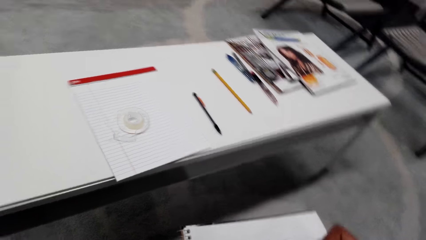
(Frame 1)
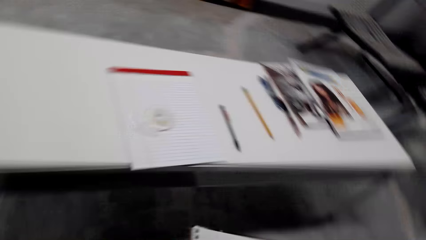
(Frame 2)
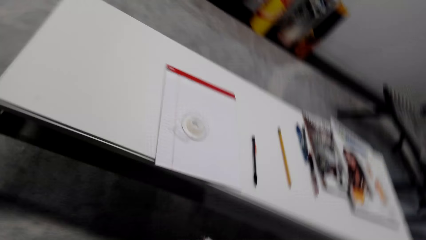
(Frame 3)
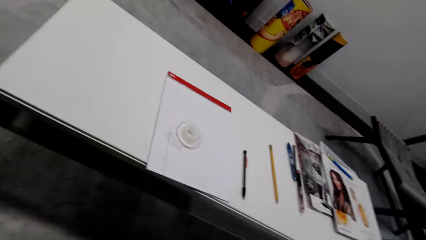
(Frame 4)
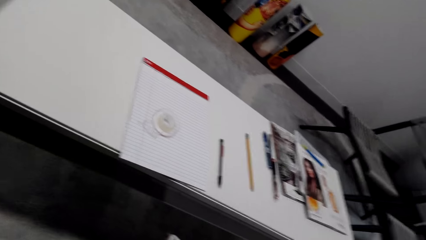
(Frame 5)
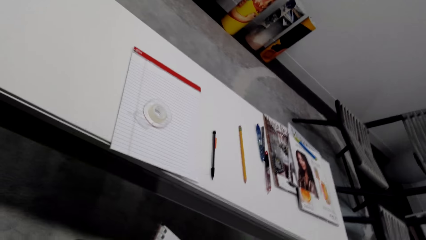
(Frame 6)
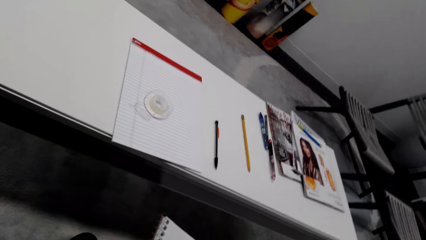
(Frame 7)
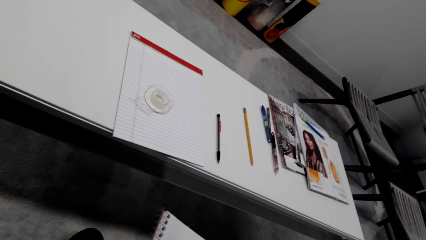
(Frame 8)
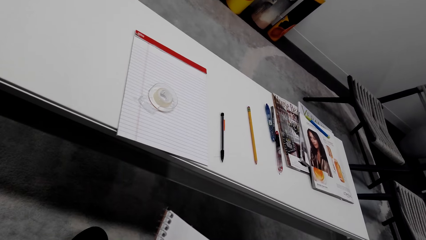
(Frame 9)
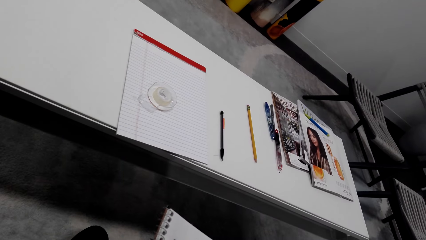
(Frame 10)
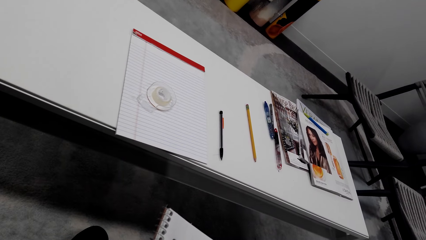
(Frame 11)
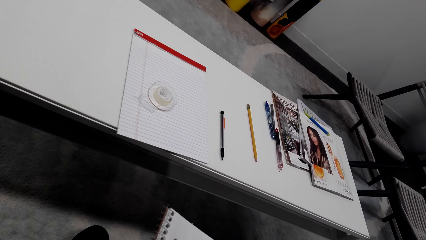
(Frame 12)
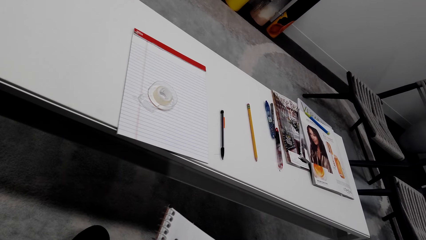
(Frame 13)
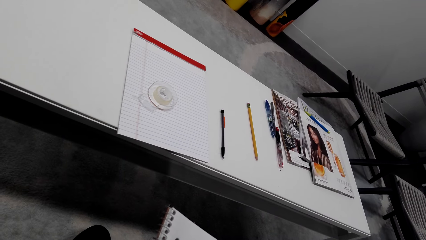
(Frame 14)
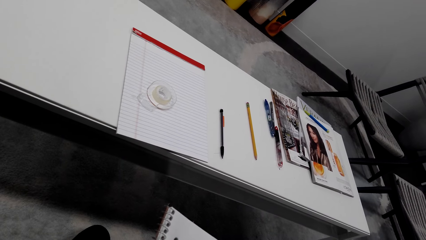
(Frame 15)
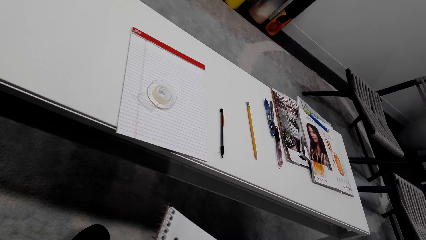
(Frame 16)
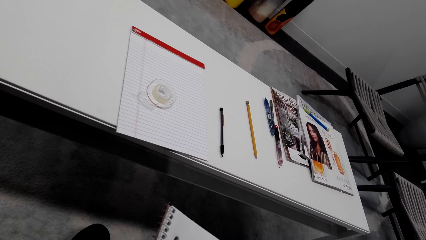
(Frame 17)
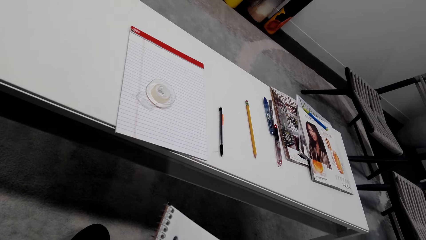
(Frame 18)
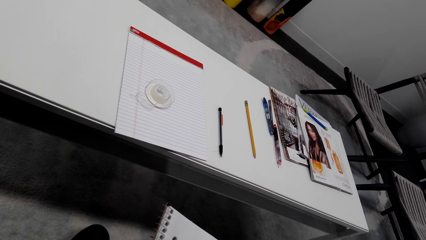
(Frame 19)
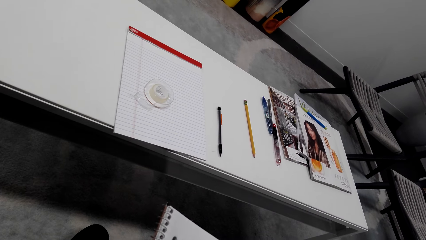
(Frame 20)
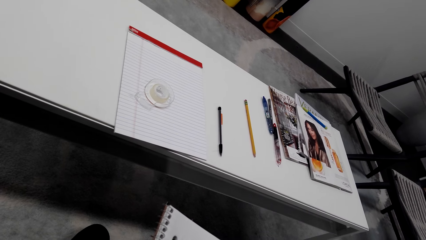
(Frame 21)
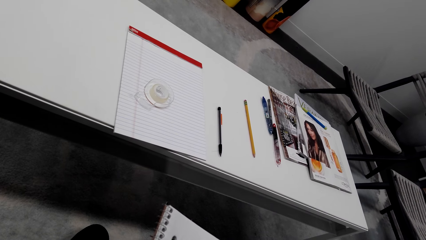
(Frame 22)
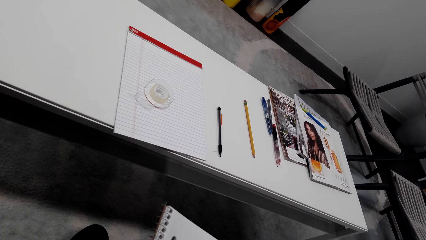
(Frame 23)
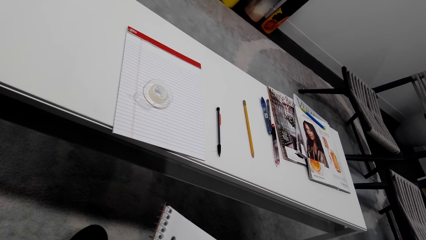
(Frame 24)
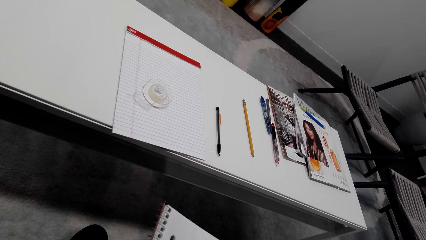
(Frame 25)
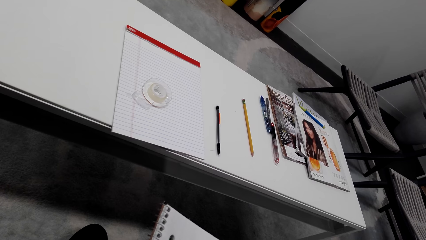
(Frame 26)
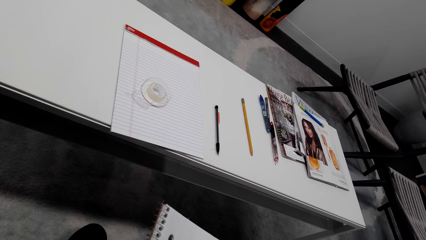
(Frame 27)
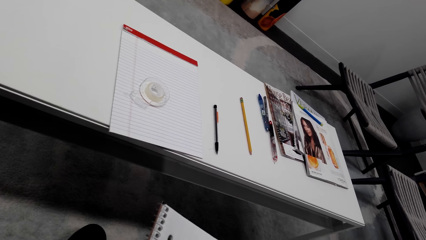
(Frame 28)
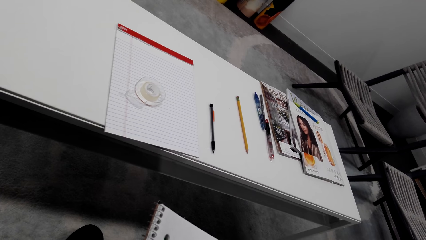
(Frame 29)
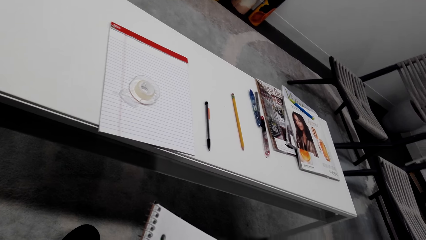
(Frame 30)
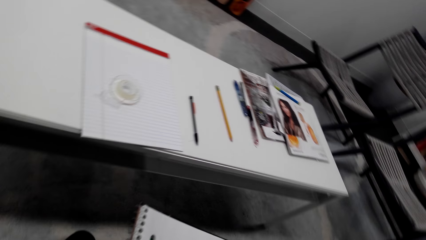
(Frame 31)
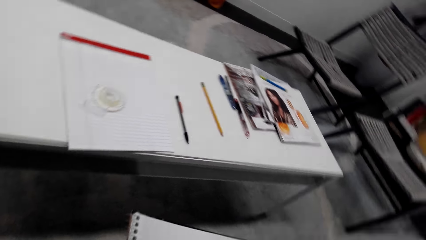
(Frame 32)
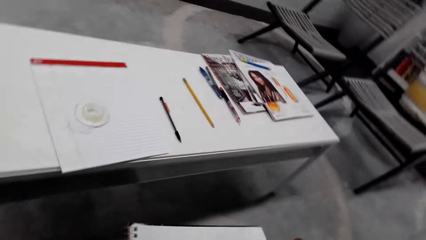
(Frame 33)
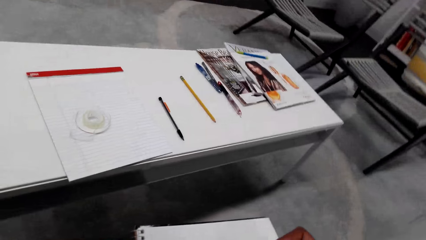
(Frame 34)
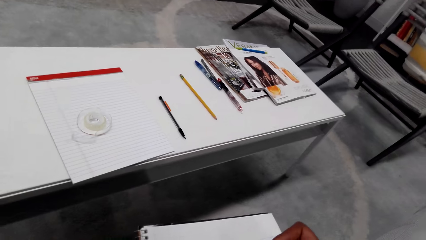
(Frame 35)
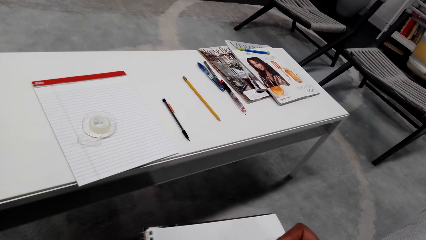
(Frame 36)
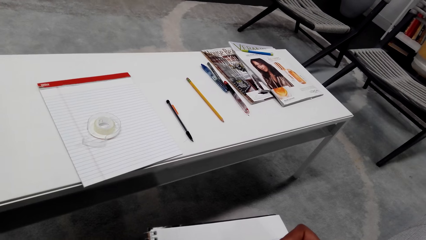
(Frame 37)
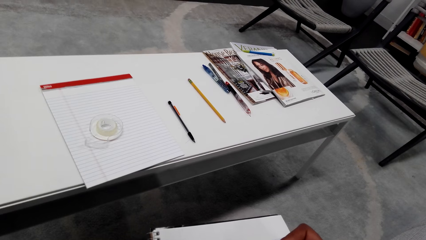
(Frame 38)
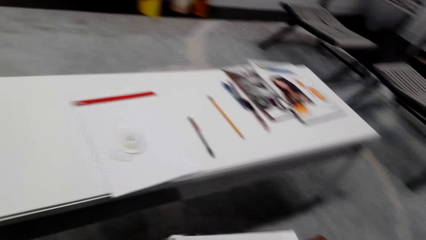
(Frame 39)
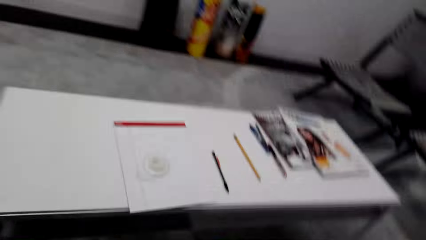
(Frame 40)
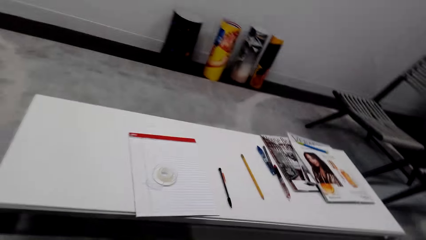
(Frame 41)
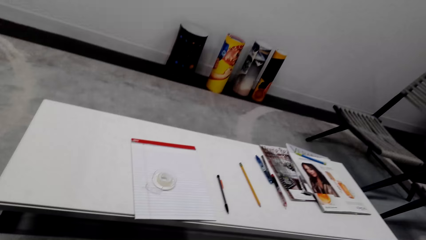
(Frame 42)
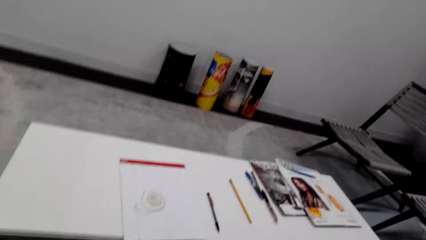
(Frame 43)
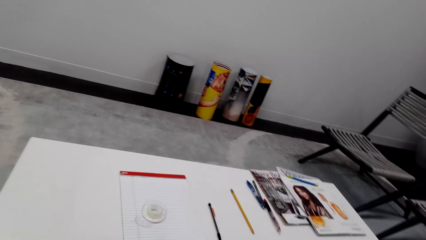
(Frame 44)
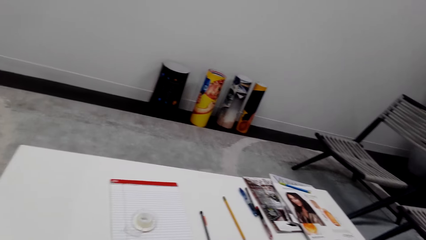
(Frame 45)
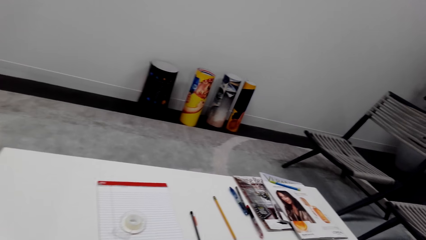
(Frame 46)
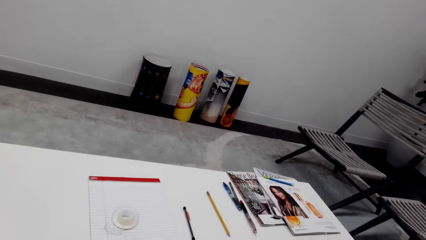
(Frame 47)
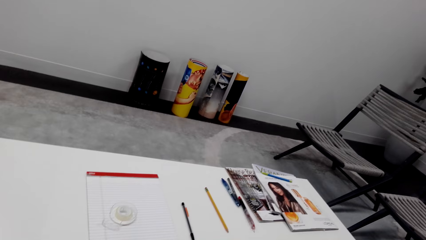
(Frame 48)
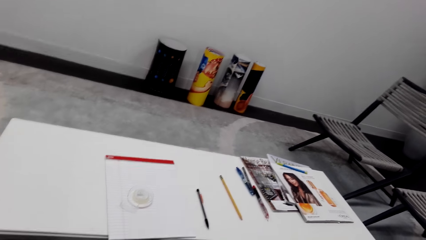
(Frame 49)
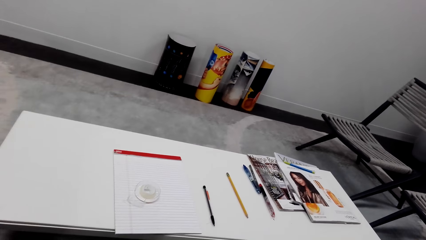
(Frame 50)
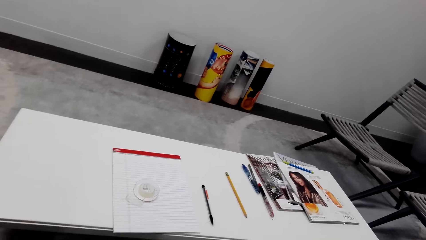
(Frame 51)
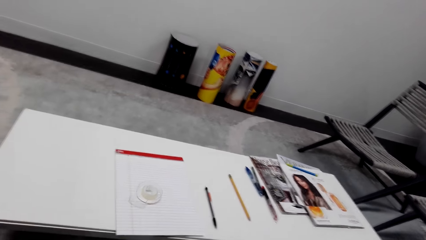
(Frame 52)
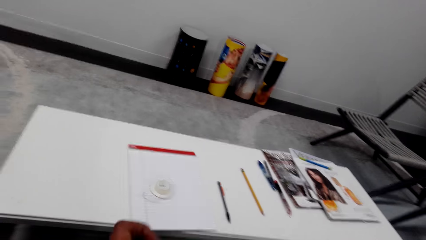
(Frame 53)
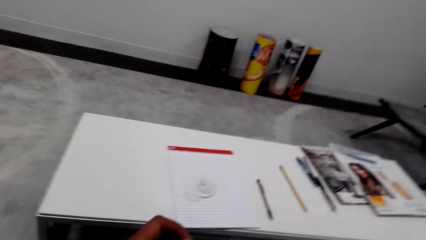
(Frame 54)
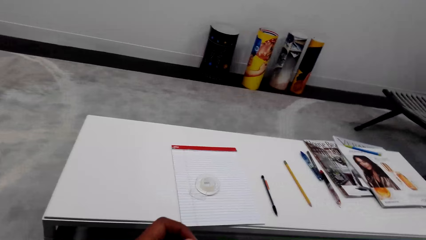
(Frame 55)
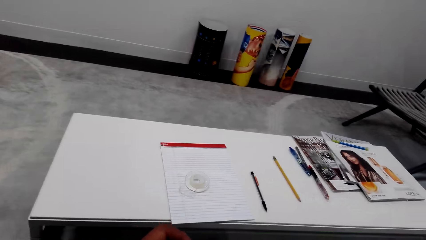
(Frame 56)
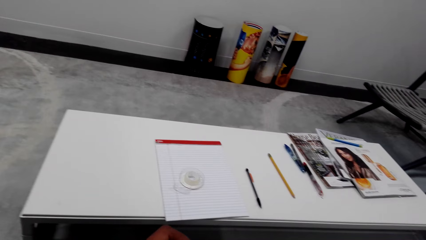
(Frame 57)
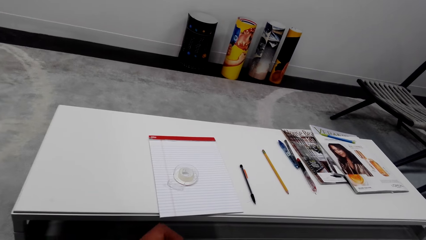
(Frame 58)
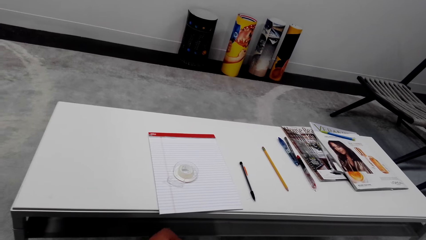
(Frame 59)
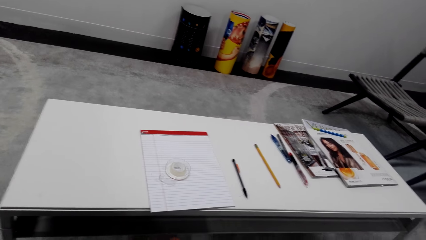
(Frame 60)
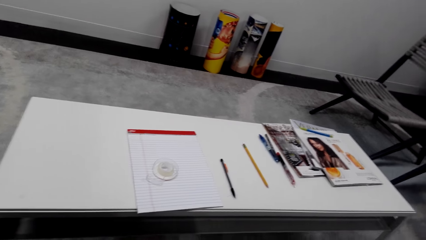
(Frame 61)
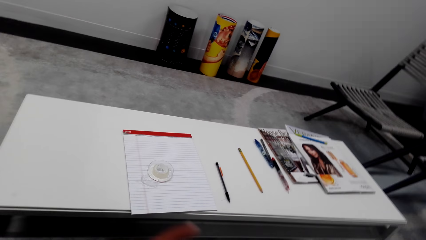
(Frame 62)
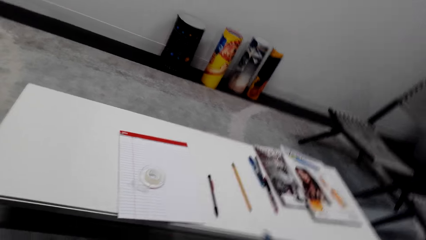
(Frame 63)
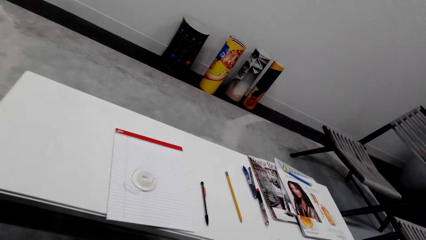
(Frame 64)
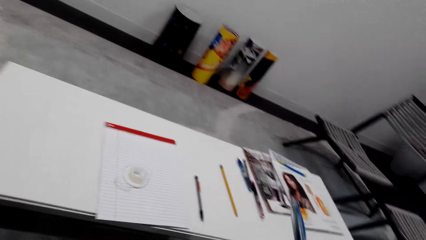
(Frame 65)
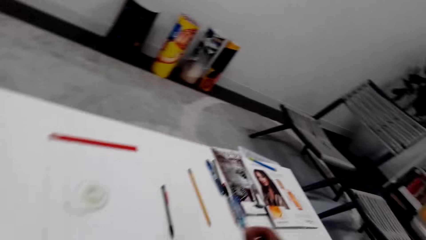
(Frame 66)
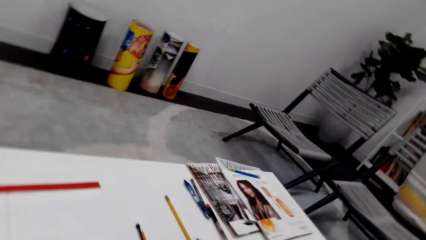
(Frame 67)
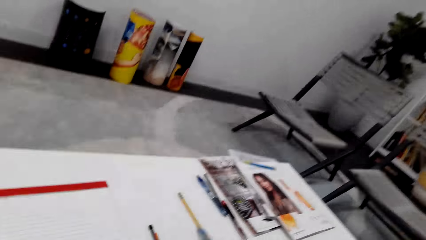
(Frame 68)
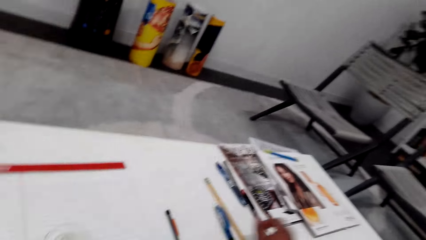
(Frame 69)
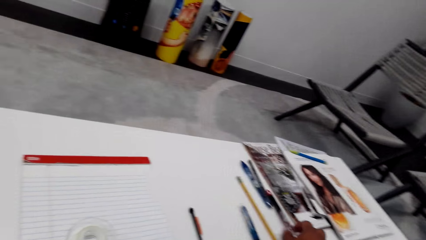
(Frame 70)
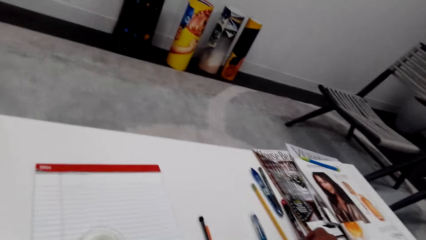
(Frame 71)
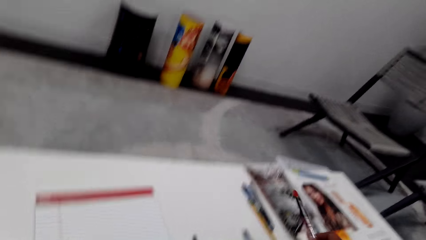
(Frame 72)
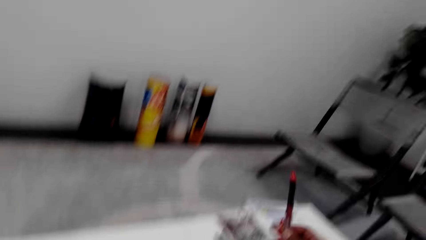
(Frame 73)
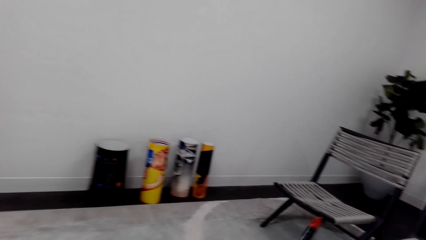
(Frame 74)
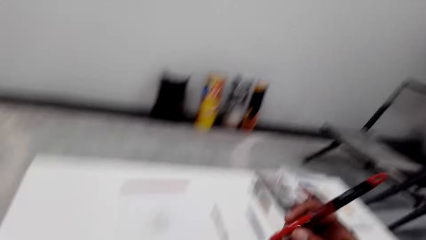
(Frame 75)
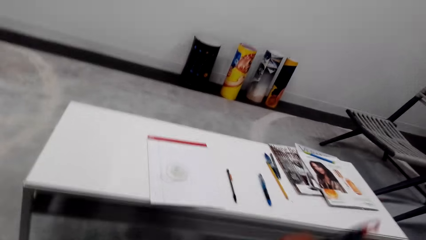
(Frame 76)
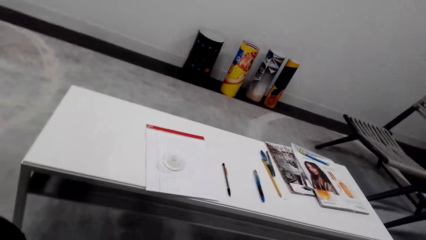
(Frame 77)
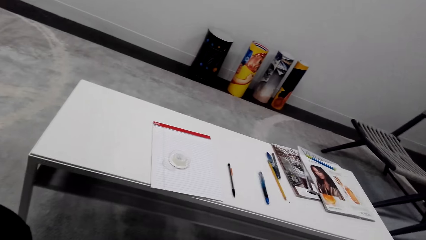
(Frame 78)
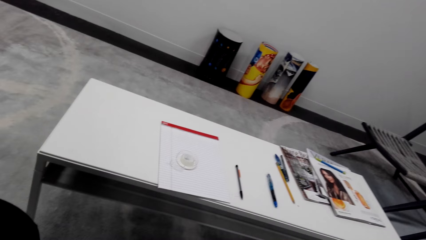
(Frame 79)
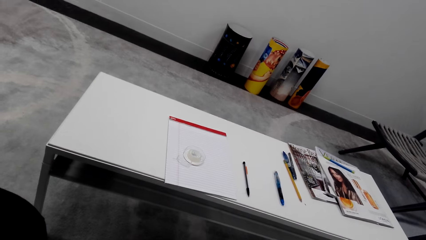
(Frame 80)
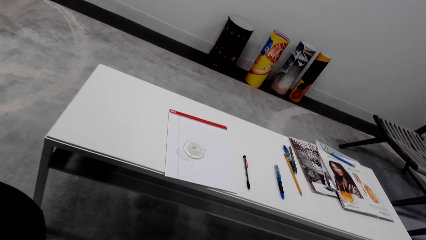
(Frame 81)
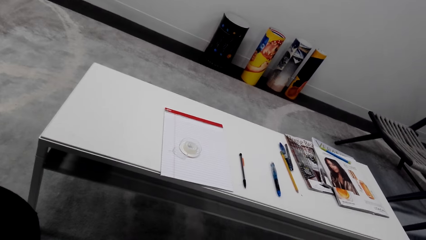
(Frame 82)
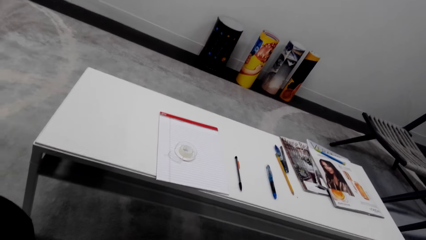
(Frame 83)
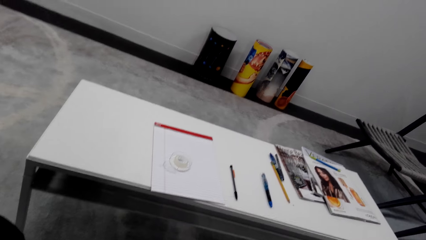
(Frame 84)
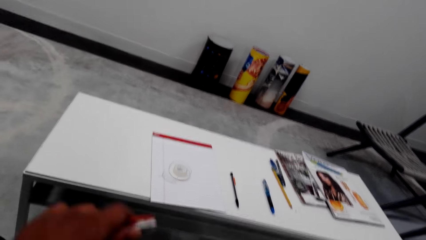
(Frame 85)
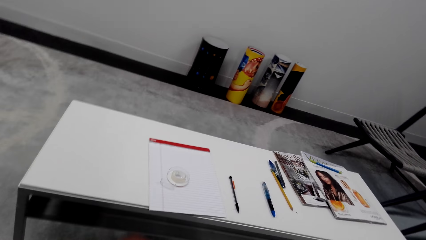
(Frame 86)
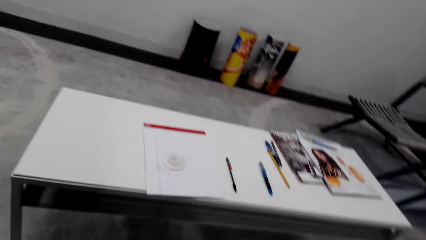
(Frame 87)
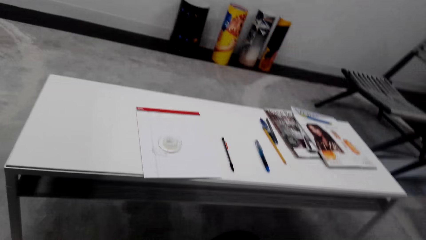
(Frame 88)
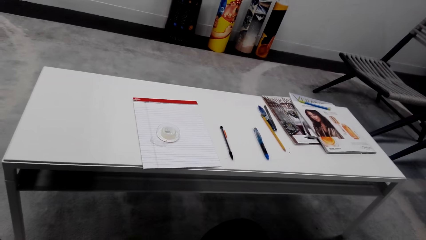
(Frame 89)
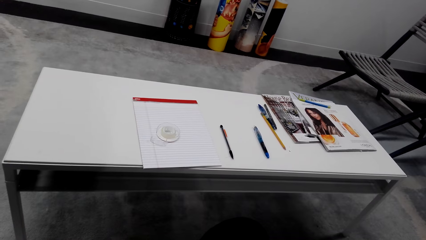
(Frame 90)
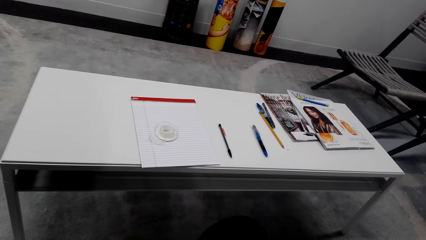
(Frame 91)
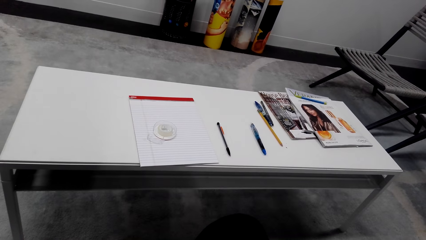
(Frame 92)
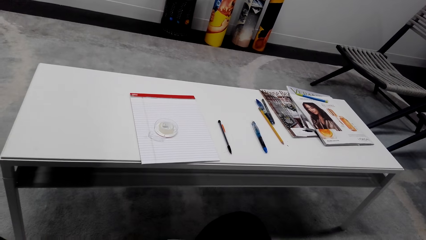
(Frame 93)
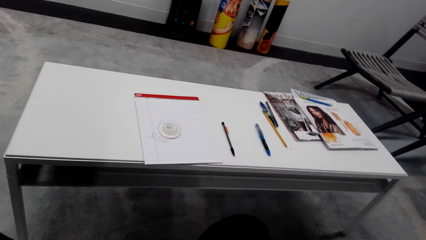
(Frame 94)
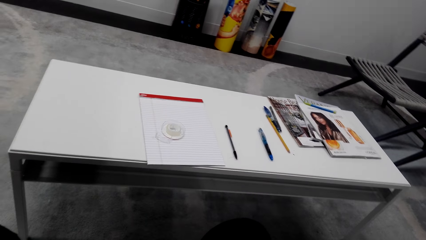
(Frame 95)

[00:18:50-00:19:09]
The camera wearer looks around. They draw on a book with a drawing pen, look around, look at the wall, and move the left hand. They put the pen or drawing pen on the table. They take a marker pen, look around, lift the drawing pen, look around, and move the left hand.
